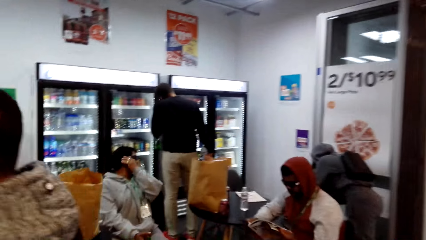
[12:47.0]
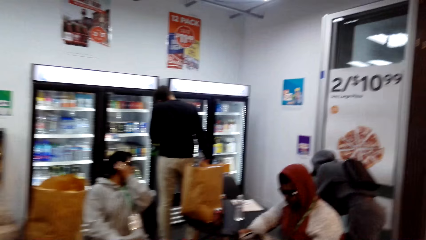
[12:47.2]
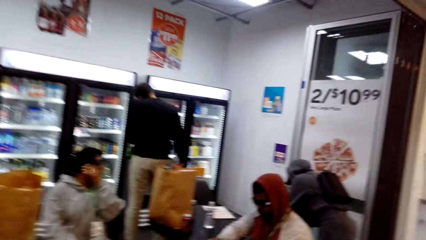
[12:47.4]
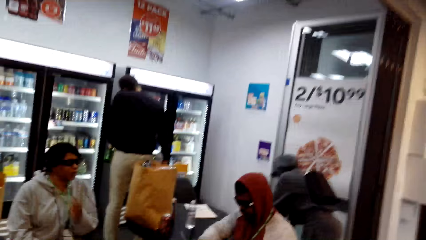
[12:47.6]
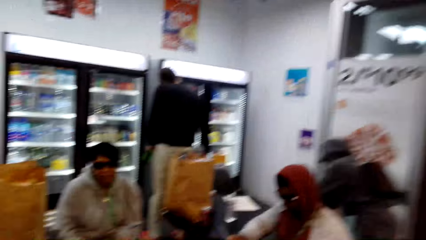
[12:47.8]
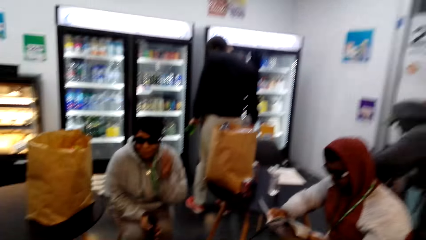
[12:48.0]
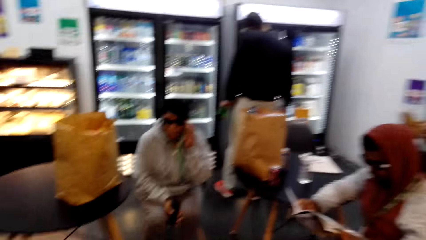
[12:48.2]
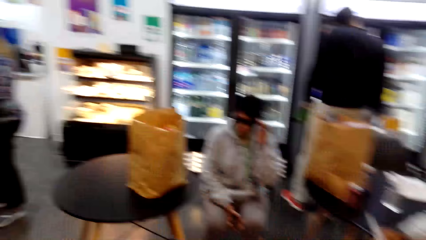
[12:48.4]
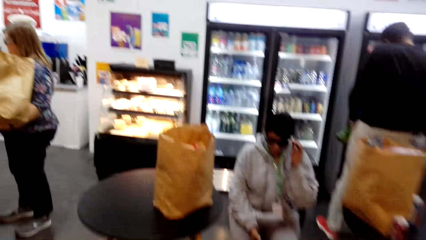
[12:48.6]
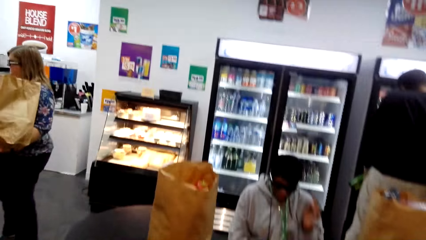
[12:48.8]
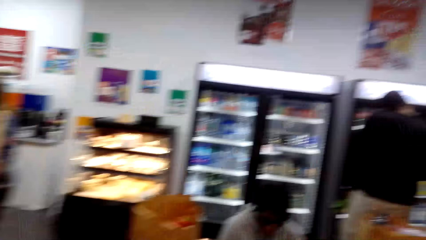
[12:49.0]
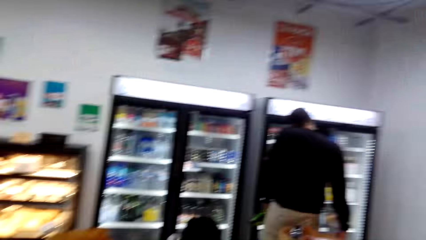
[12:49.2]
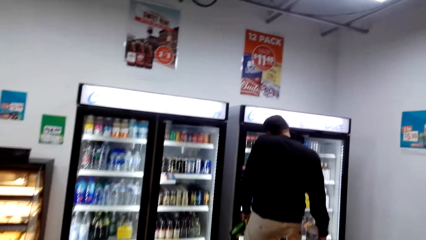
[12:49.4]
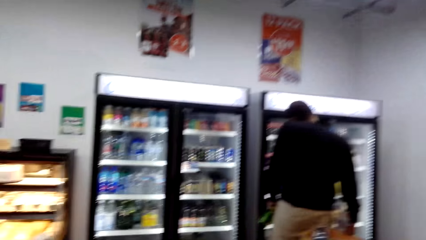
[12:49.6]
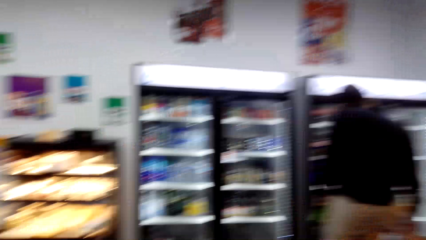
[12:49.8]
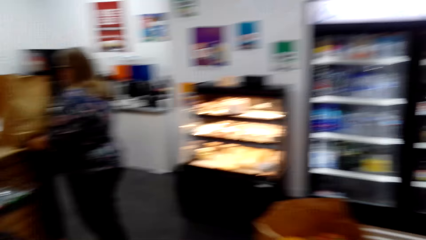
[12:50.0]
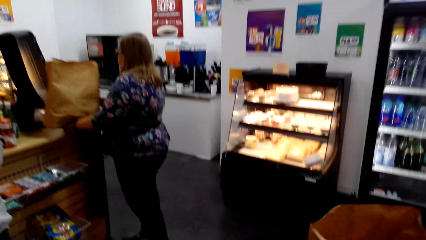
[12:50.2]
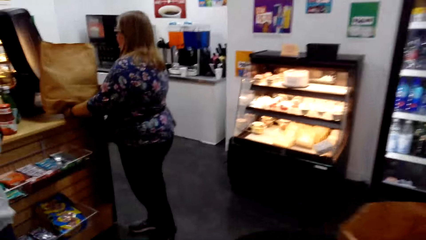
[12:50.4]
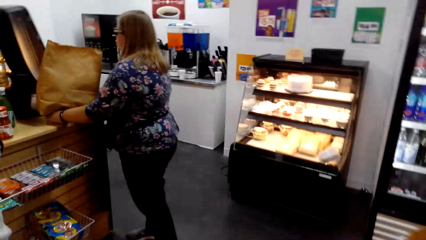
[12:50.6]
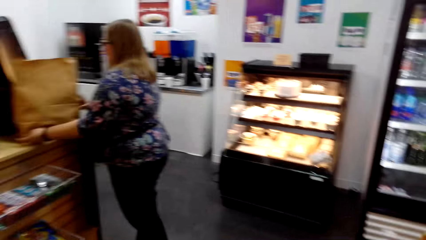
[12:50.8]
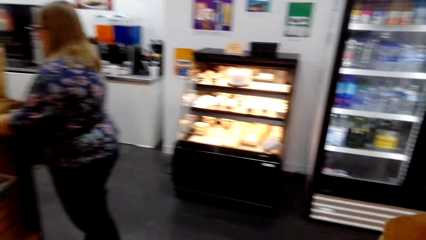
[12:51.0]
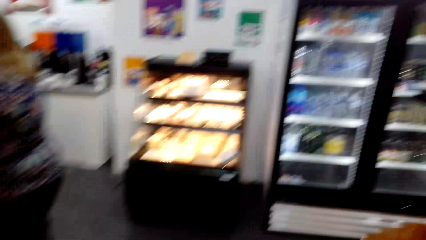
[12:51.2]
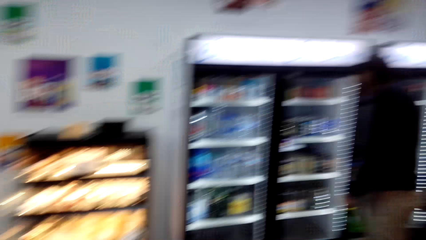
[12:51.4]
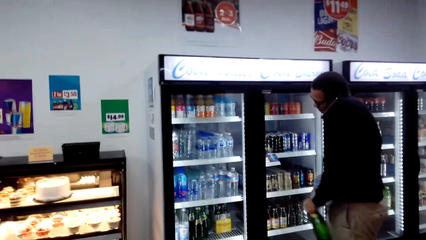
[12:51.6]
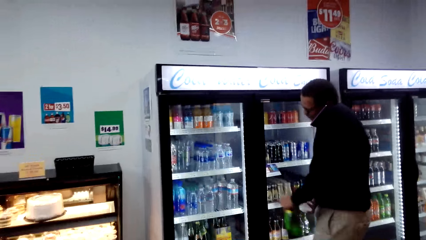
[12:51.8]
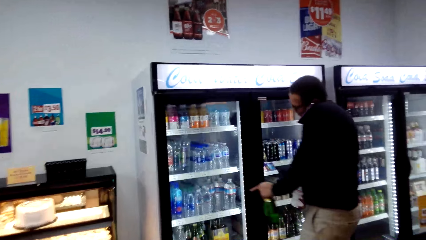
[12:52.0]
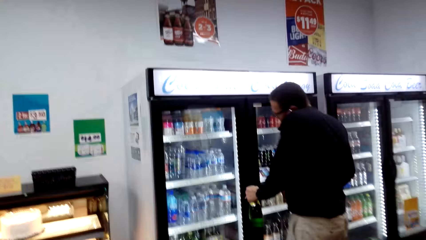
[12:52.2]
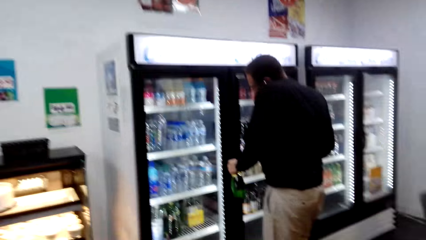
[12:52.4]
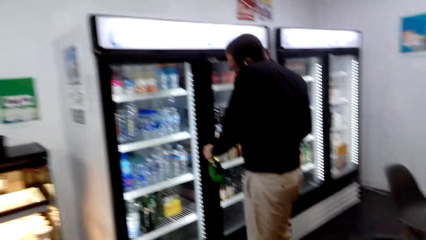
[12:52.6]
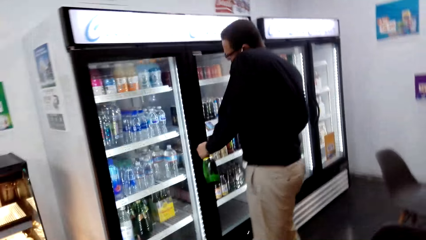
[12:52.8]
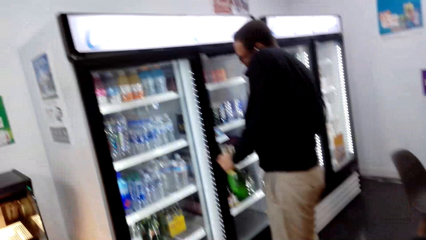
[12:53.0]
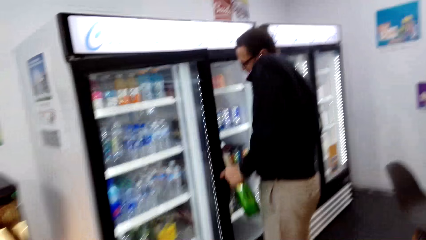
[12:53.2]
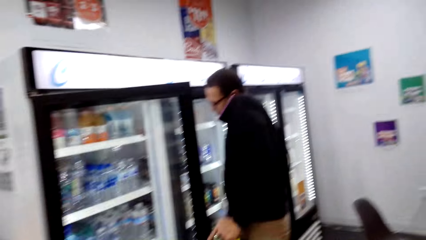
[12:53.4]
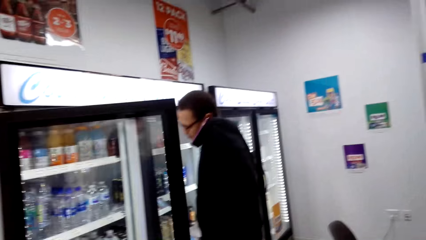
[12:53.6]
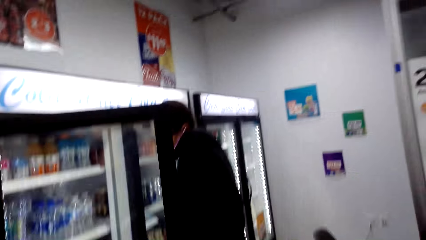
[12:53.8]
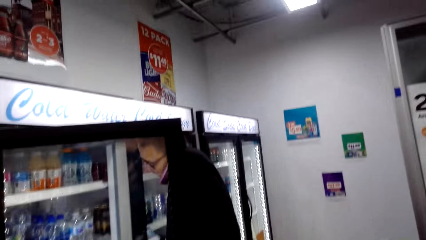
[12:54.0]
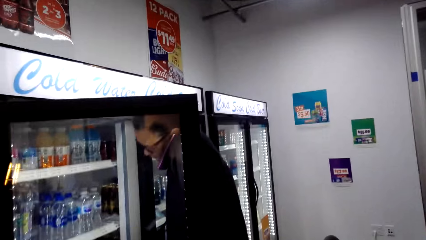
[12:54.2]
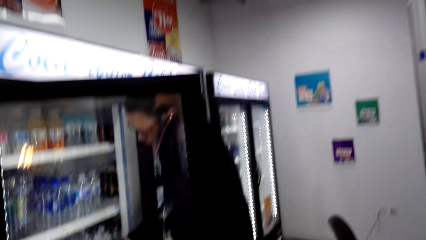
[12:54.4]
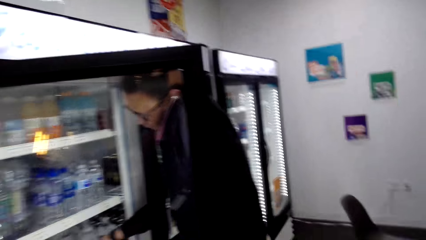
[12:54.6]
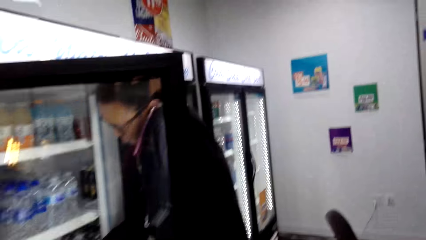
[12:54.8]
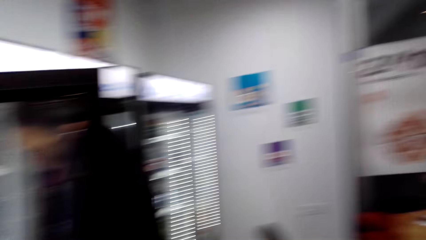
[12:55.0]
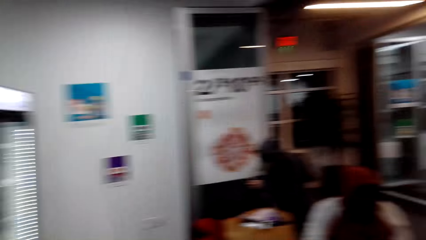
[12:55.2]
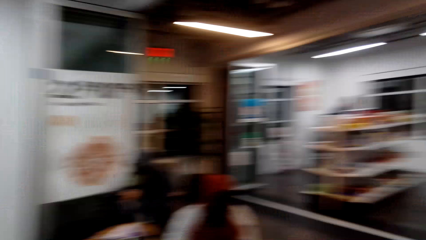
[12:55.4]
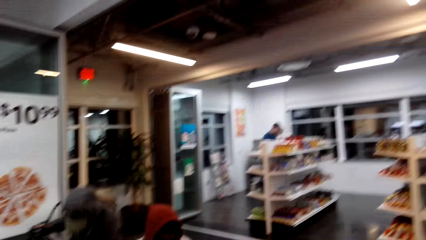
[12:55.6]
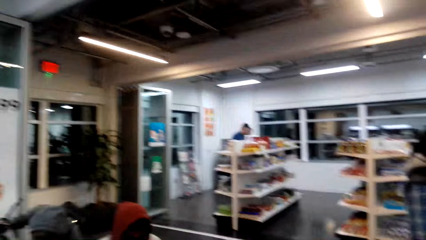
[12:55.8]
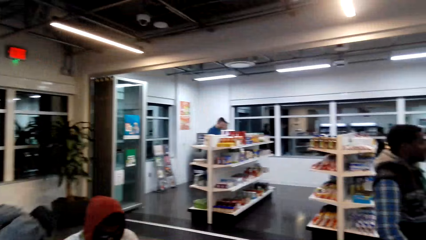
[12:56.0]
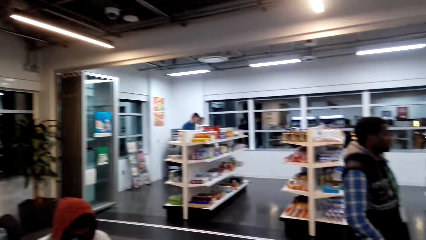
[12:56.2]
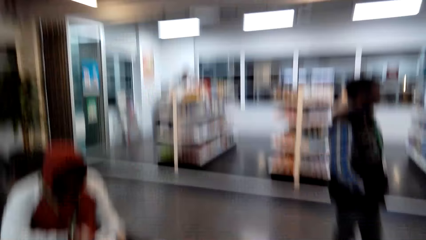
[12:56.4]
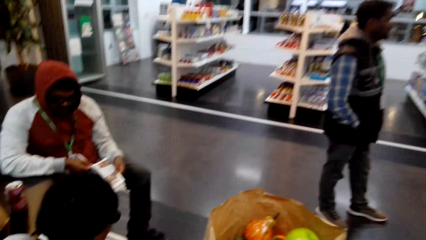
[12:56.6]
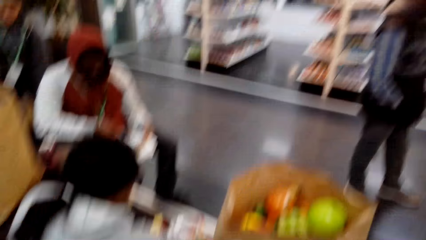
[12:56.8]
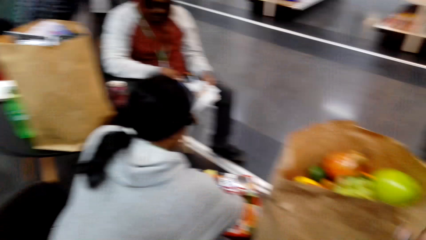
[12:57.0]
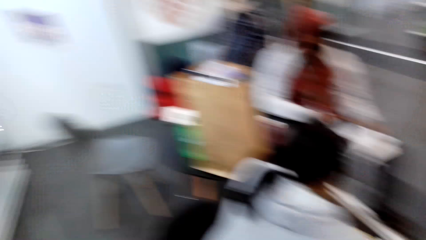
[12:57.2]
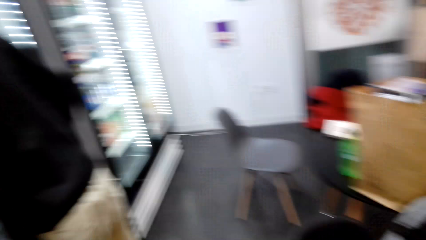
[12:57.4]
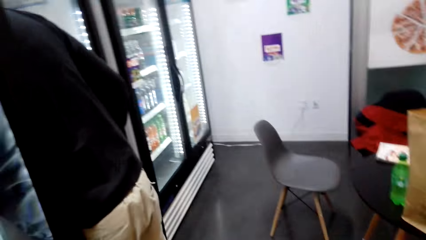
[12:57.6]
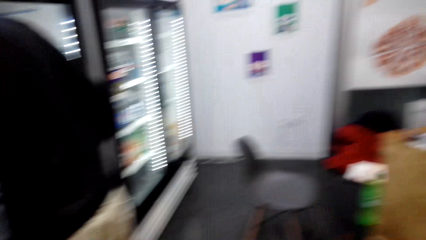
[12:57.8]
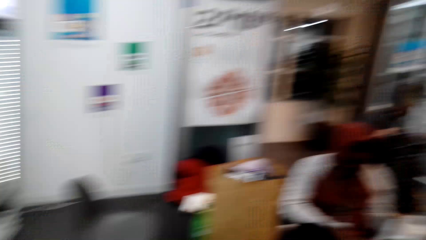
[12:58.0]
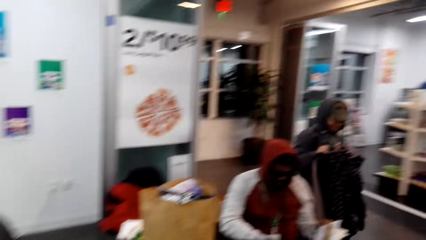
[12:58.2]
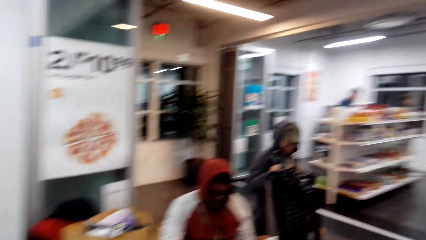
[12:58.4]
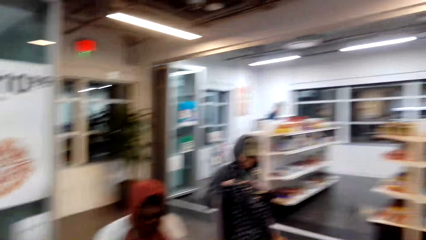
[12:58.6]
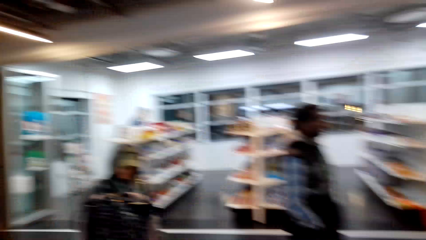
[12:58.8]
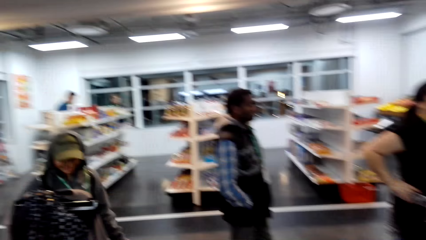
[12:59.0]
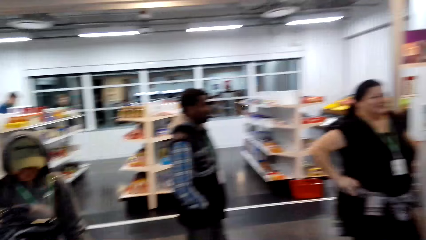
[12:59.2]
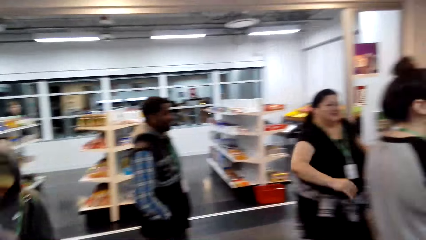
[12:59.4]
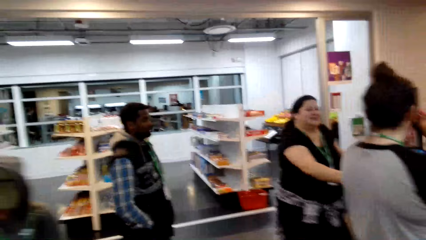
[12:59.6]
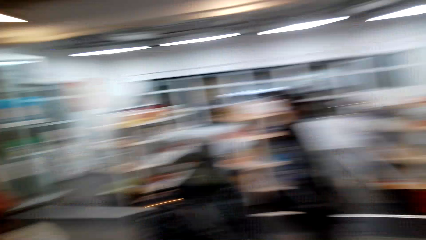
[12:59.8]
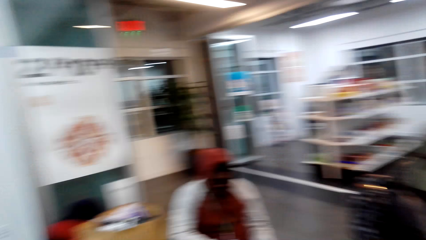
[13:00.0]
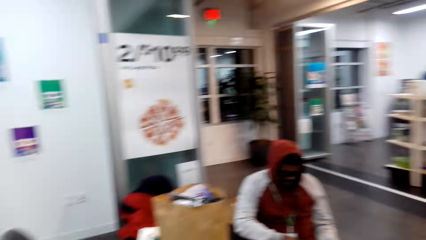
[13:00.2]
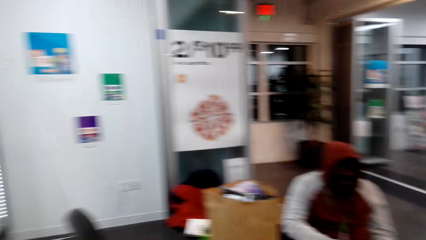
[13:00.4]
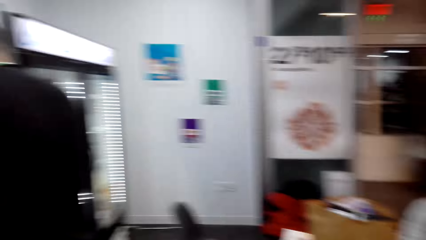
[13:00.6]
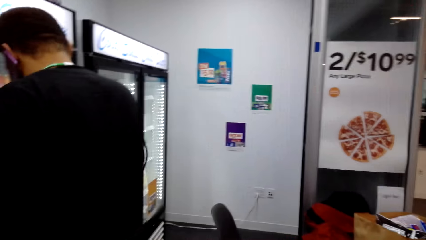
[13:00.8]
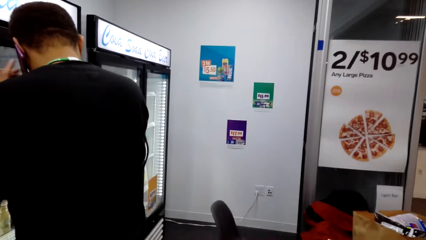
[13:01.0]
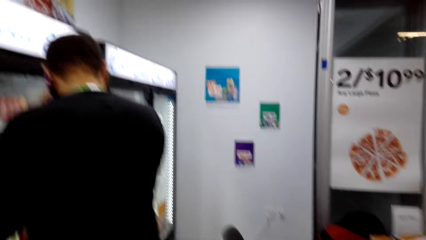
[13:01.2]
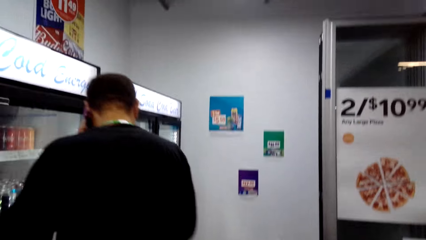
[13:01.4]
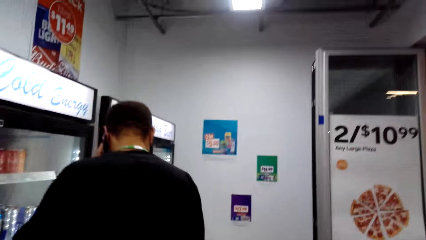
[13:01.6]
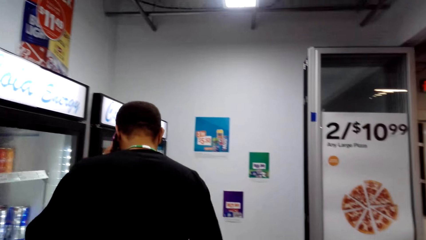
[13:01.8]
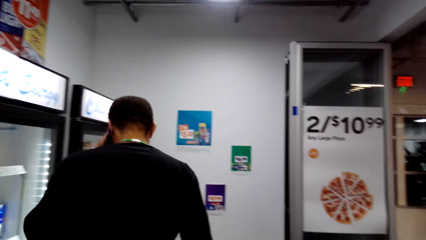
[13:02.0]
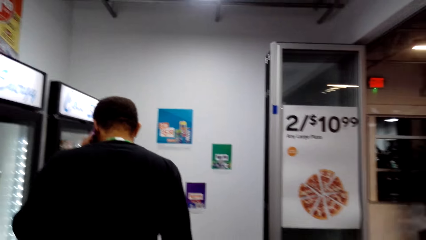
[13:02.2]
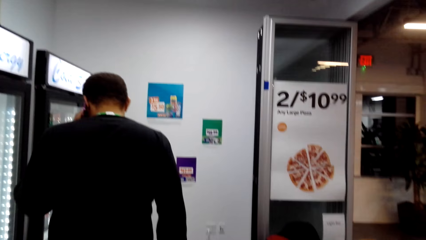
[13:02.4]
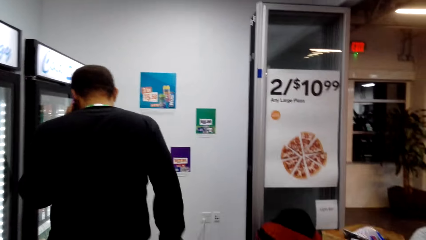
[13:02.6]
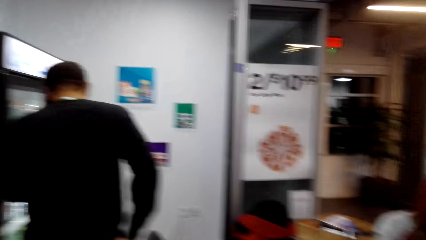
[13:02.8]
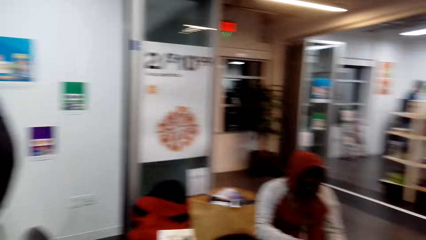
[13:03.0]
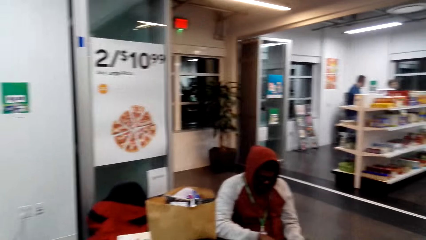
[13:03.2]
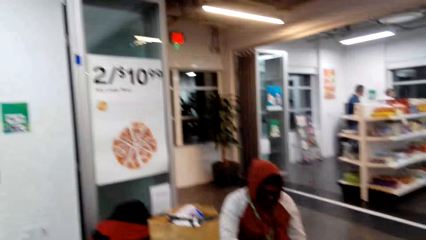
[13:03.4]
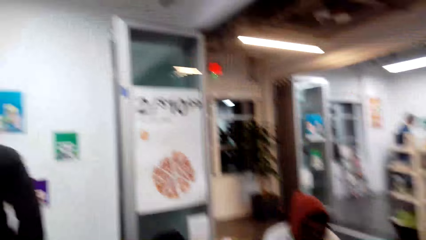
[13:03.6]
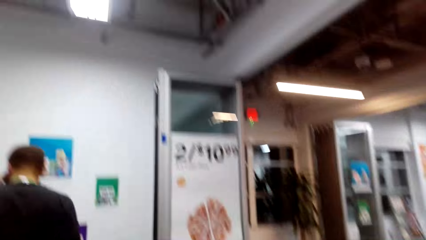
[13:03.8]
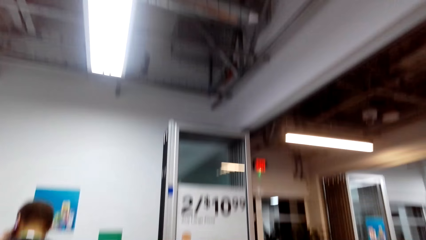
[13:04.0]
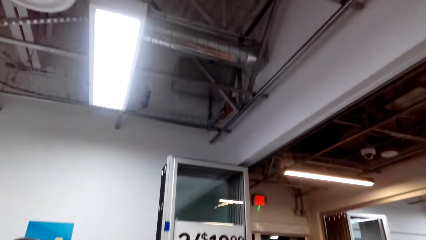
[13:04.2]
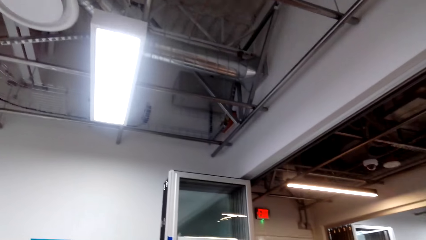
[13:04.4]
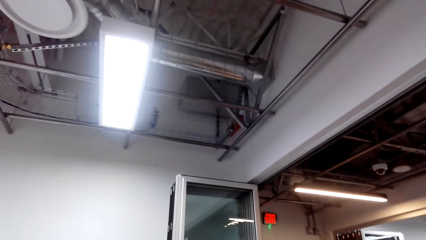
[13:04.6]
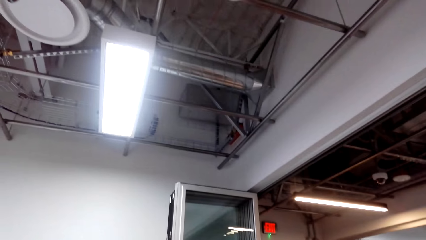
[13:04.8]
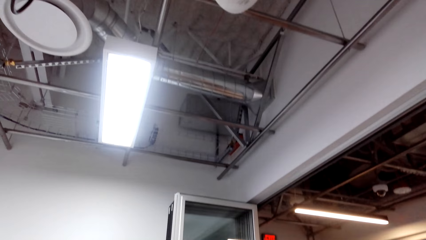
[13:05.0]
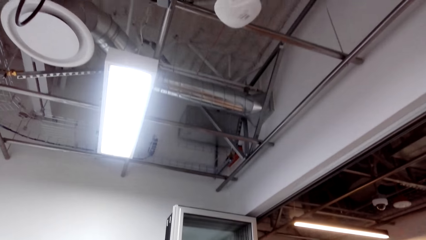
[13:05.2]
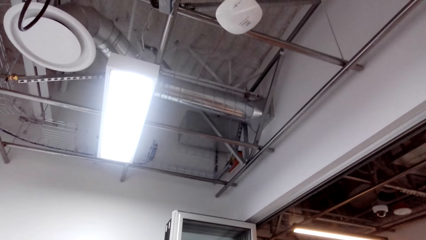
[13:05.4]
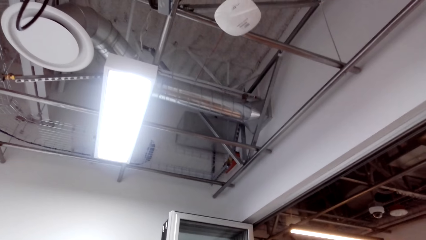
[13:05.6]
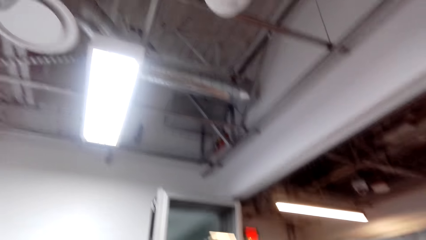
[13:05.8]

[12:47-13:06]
The camera wearer touches the brown bag. They look around. They walk around. They look around.
